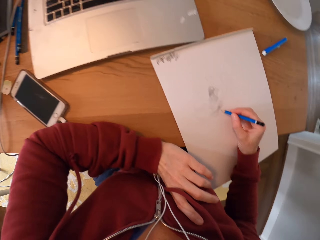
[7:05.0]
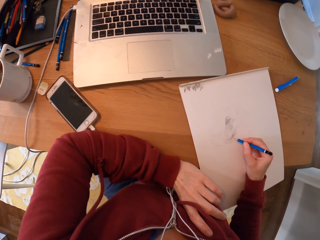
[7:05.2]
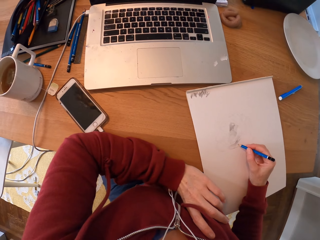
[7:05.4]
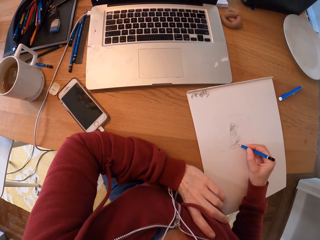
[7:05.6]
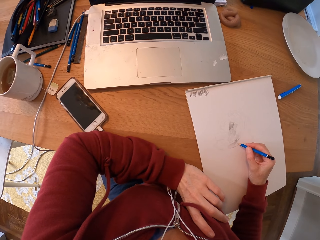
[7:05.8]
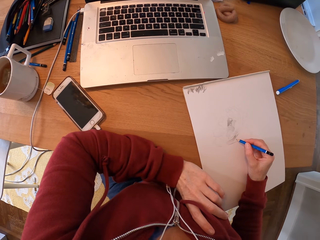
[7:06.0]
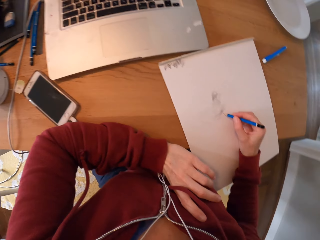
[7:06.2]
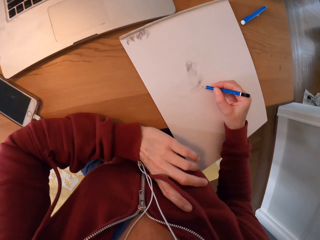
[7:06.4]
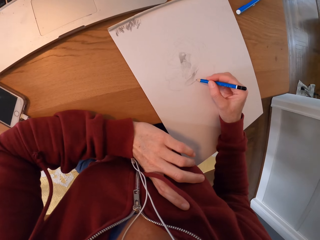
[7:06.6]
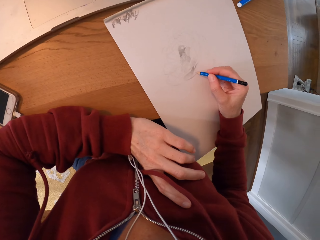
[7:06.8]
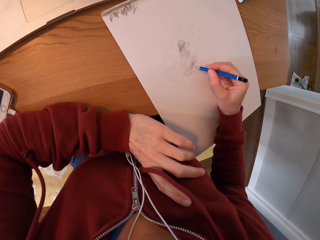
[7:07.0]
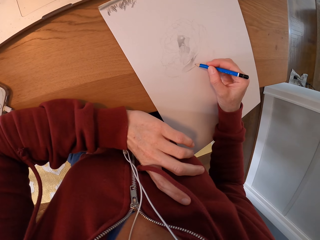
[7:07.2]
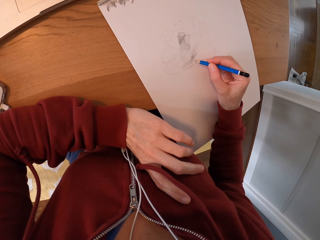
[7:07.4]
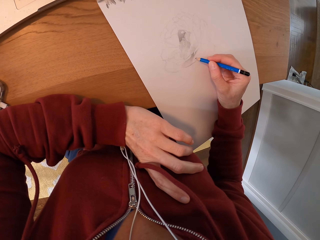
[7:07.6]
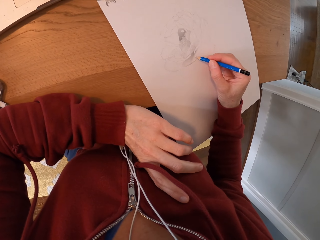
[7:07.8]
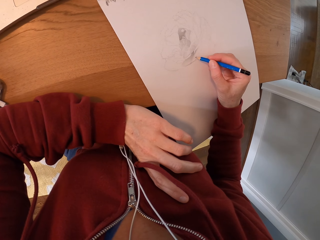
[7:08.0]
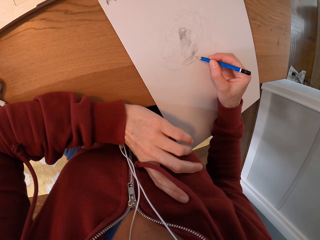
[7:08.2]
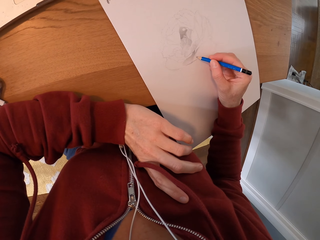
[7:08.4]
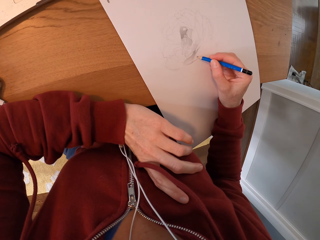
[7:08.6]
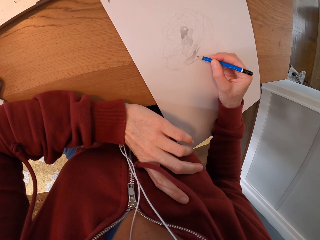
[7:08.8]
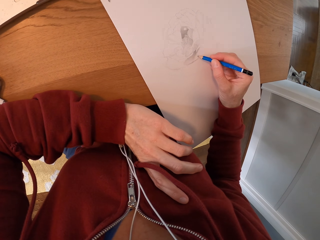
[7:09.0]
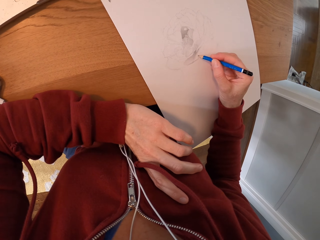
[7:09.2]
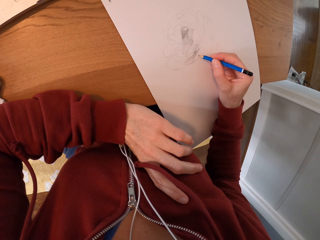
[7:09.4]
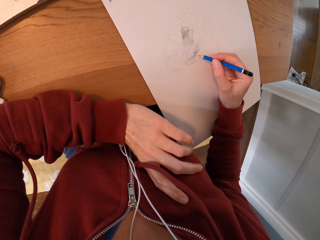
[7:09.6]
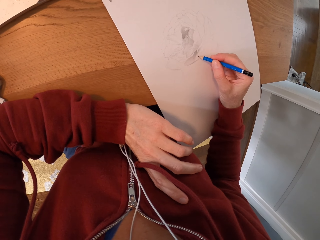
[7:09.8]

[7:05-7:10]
The camera wearer draws on the paper.

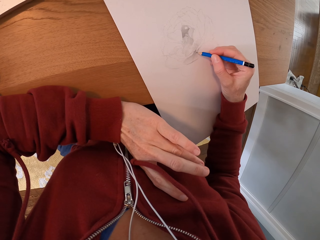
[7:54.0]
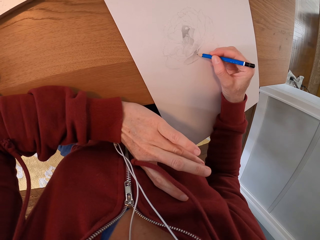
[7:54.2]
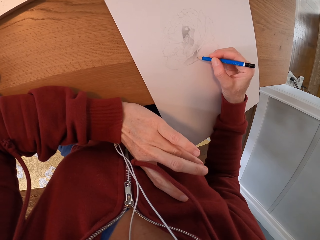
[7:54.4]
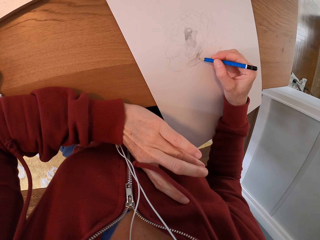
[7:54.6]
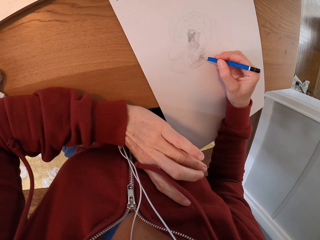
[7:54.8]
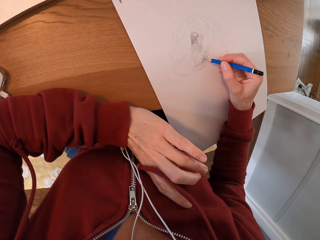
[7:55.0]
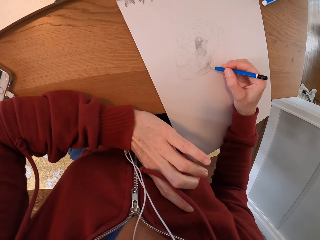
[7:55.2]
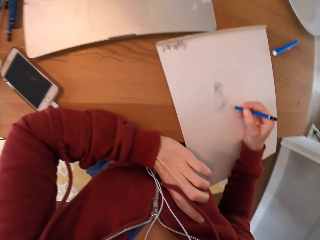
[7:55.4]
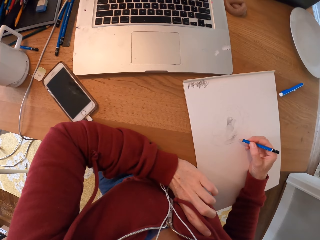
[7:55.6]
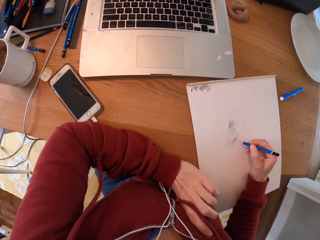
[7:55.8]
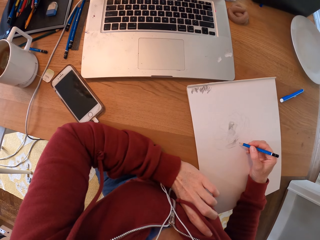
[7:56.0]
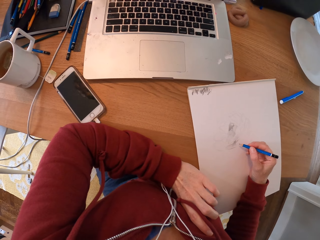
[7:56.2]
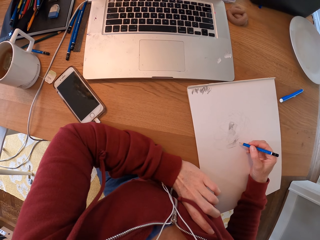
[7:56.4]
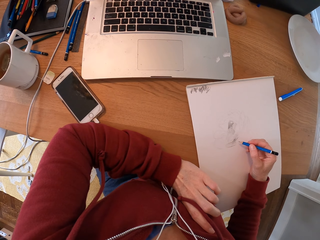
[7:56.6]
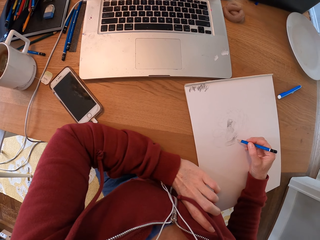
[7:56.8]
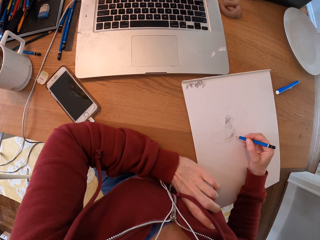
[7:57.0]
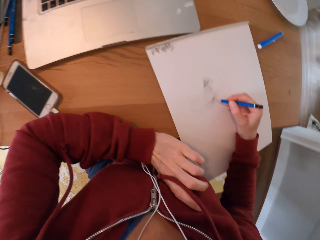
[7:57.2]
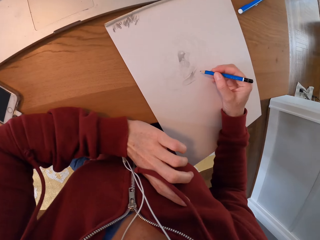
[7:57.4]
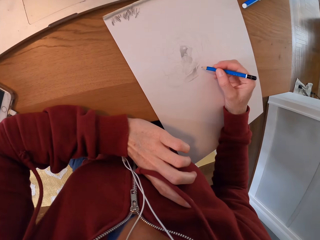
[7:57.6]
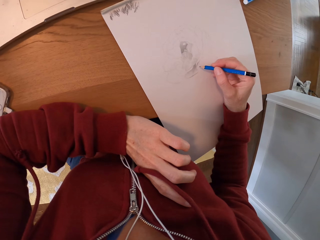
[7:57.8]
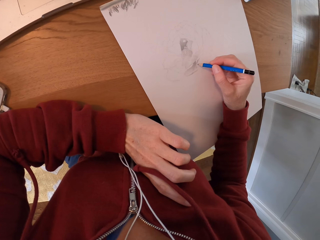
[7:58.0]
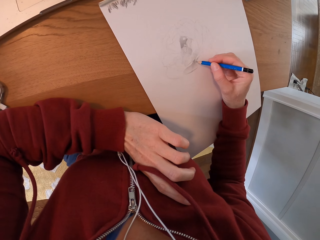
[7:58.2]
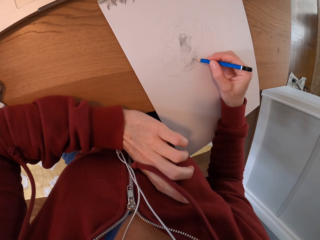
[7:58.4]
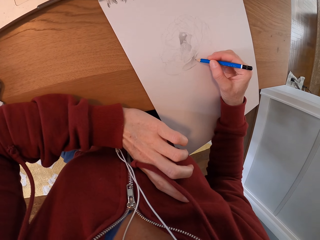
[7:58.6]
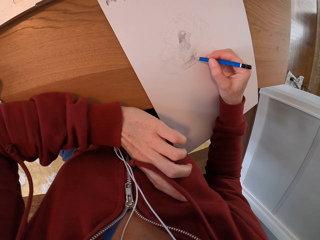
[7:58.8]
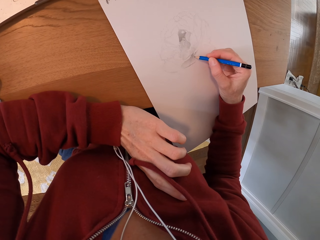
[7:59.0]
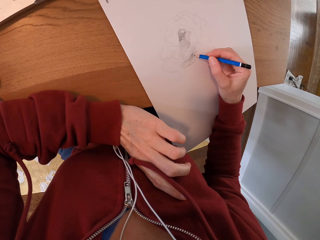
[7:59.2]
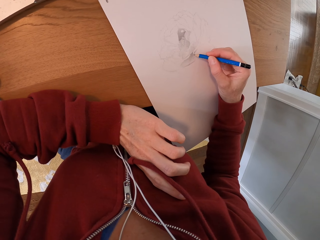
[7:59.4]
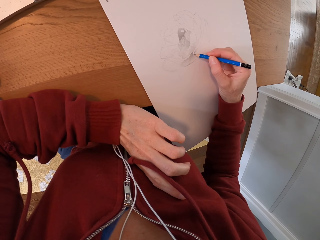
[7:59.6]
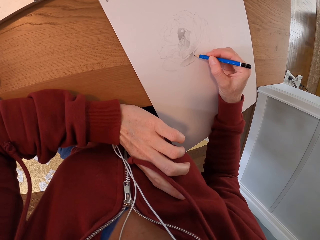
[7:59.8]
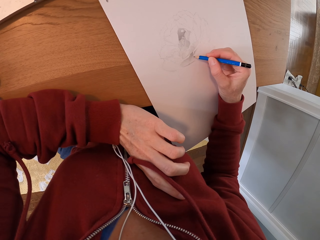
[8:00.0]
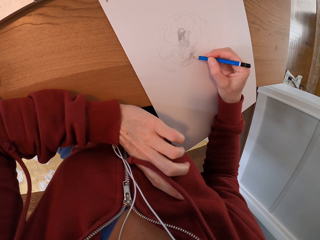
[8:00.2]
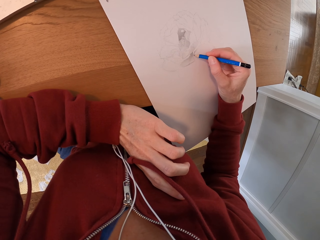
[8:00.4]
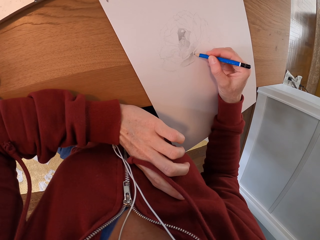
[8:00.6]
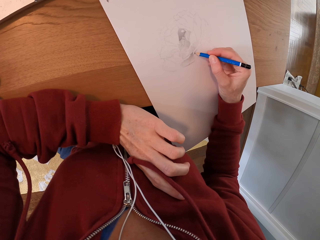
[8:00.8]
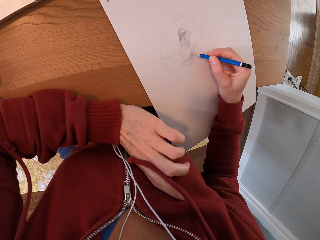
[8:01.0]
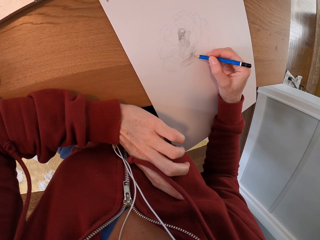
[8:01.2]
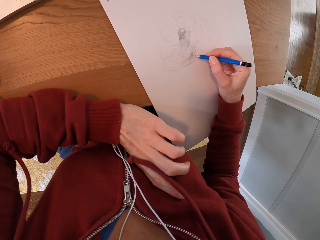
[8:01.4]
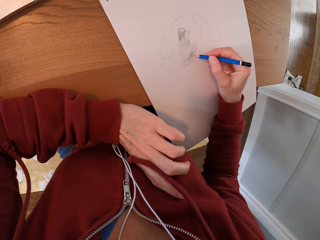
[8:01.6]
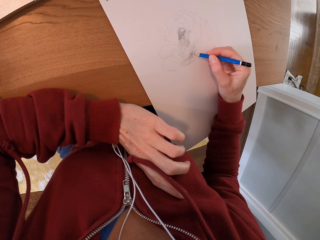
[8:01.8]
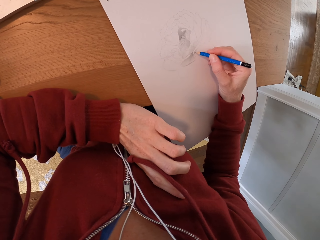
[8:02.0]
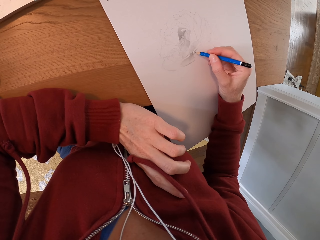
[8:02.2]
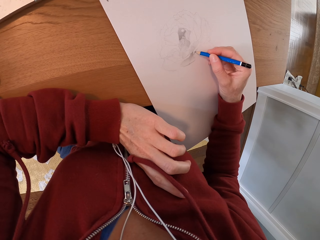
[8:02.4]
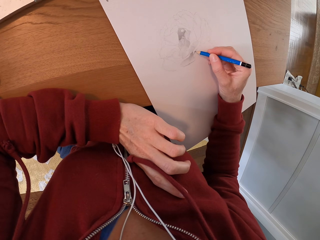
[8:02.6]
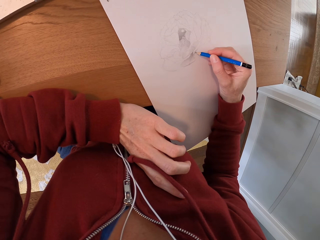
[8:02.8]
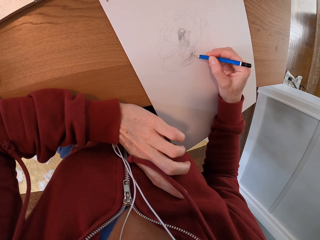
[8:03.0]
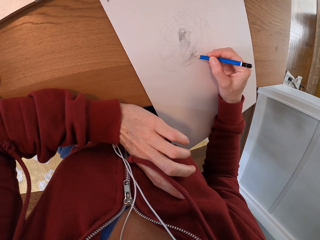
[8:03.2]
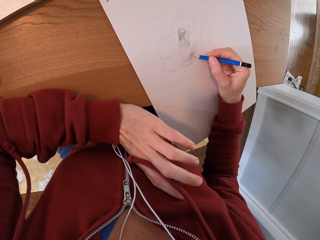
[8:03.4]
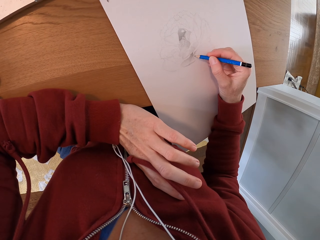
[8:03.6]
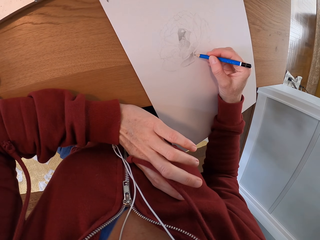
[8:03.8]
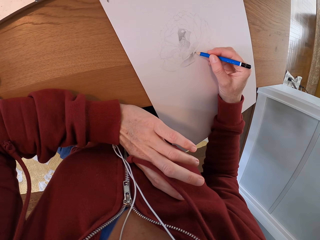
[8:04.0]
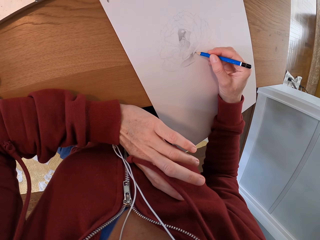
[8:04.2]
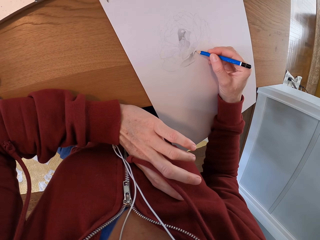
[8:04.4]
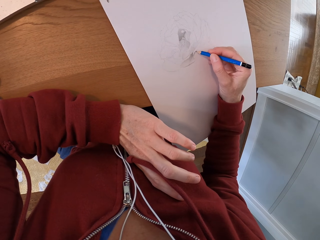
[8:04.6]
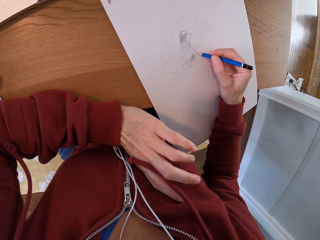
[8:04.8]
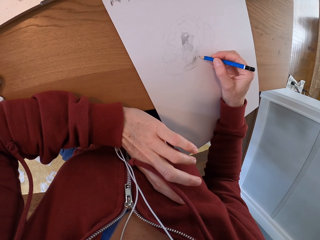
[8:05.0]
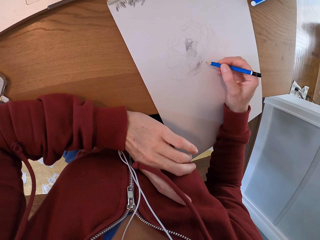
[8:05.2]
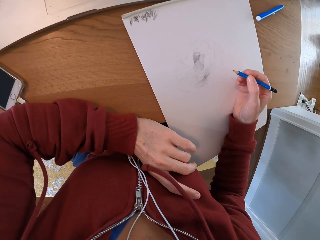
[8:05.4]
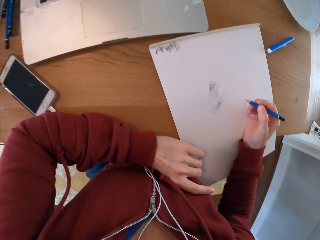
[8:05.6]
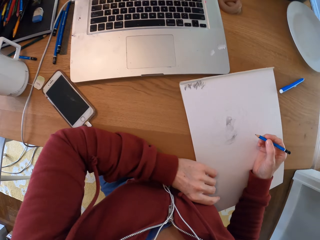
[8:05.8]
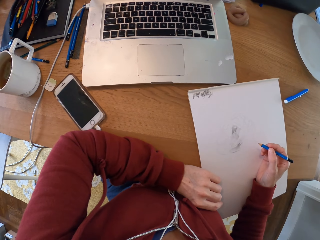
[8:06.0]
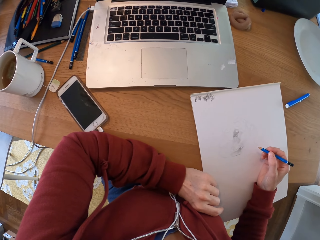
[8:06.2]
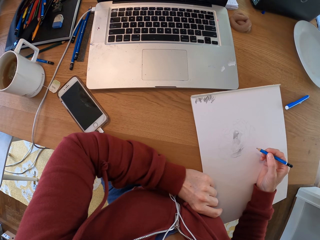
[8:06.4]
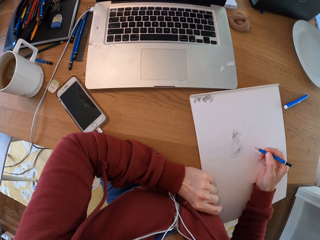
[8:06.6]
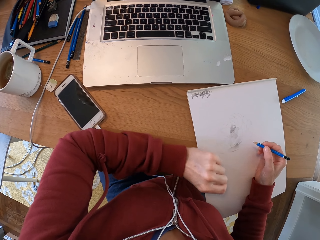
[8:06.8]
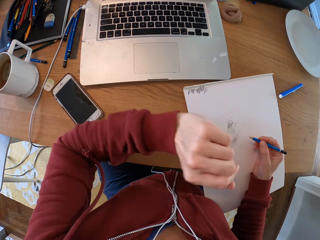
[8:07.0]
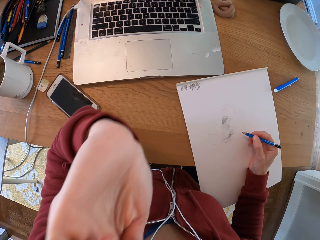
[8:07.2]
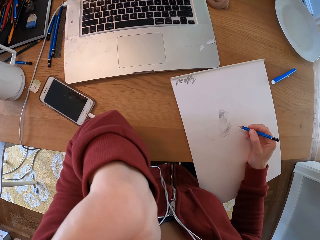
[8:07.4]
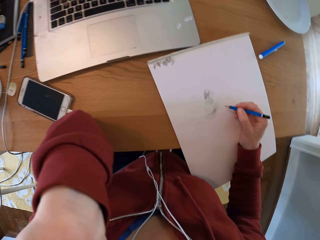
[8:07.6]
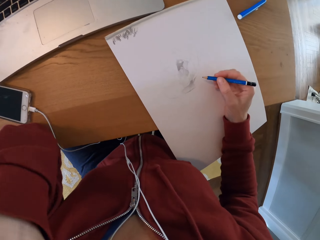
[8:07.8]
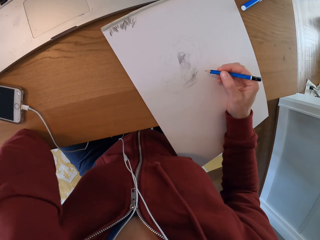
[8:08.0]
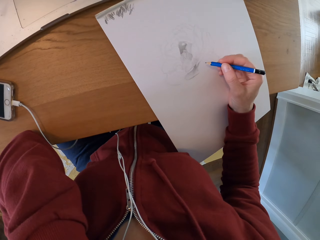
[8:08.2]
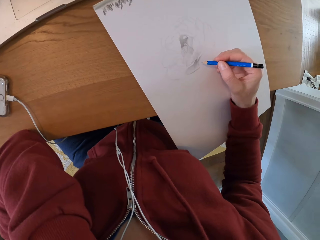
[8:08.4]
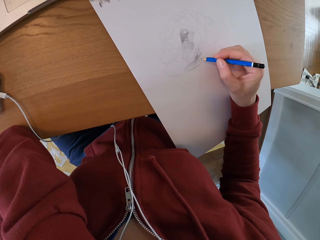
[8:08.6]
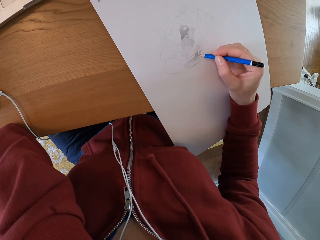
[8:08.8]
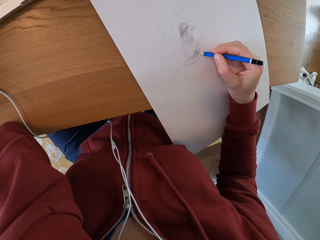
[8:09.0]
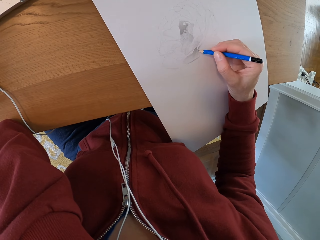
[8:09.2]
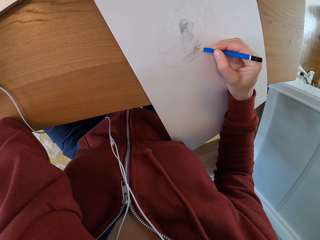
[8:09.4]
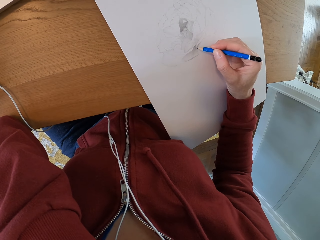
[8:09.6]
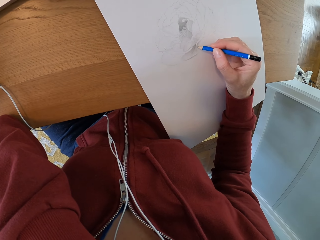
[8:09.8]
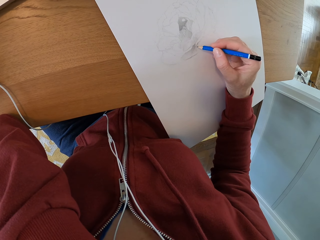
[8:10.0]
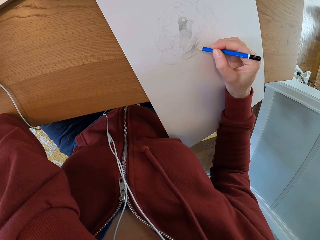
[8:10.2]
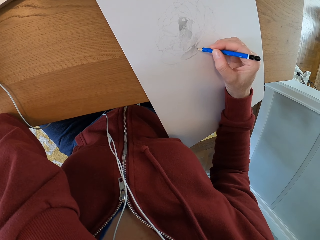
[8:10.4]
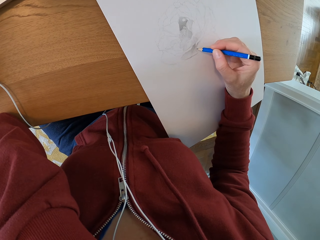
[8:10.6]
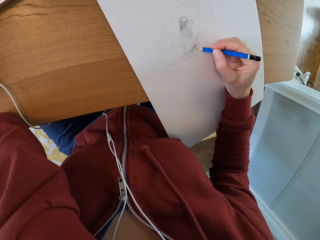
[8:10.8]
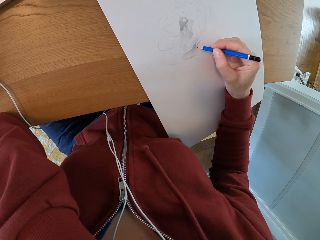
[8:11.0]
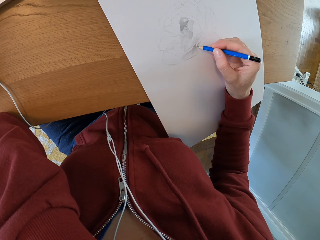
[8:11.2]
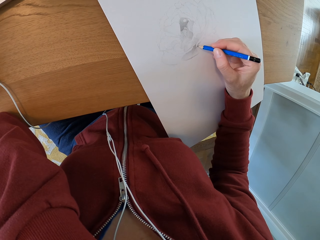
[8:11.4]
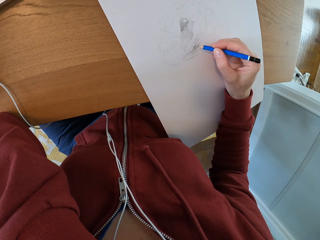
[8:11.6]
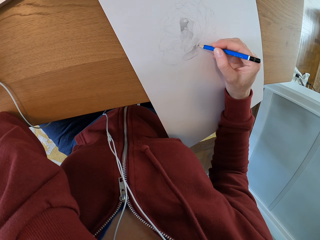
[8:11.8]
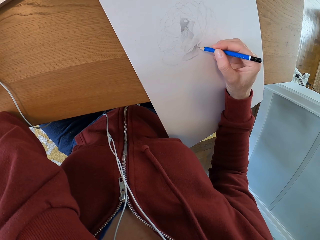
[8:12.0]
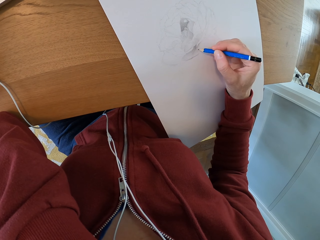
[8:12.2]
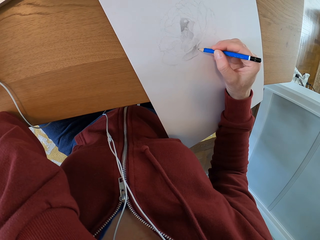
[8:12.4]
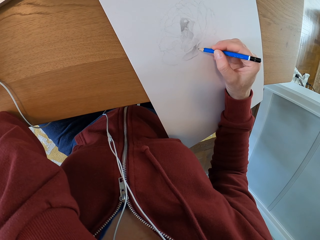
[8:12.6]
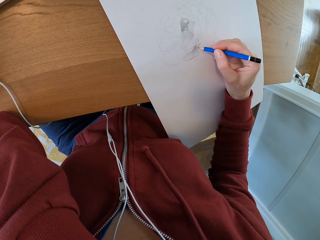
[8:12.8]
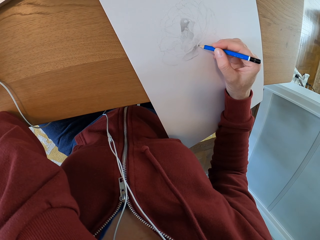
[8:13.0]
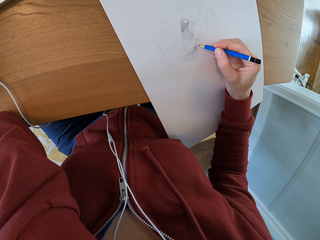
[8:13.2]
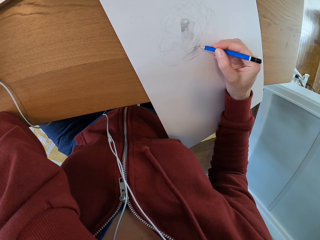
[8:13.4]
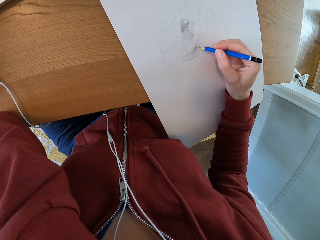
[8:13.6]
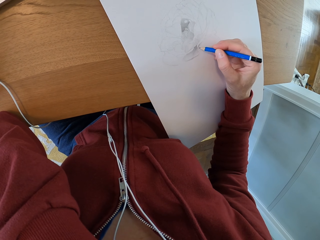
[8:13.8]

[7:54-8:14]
The camera wearer turns around the room. They draw on the paper. They turn around the room. They draw on the paper.
